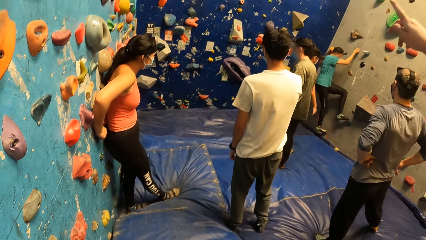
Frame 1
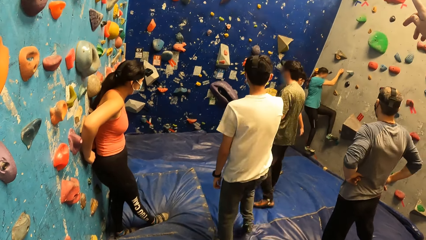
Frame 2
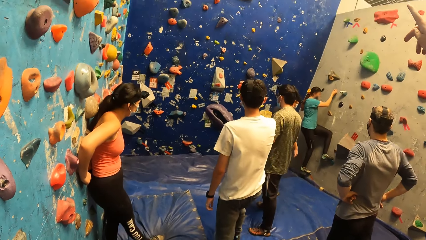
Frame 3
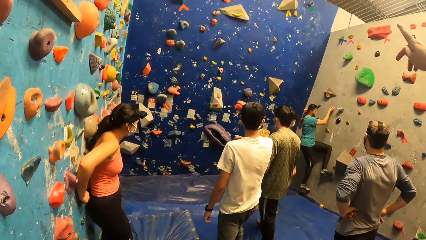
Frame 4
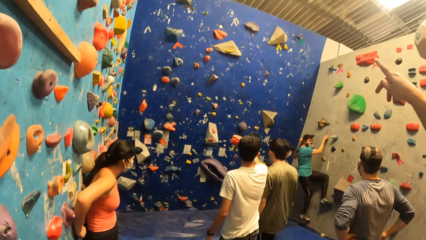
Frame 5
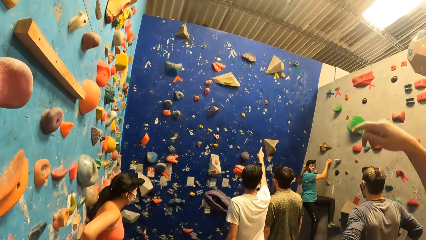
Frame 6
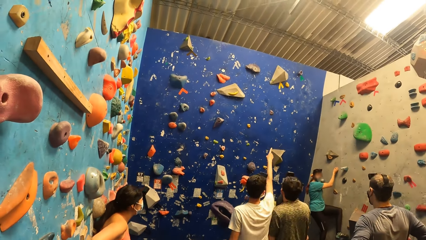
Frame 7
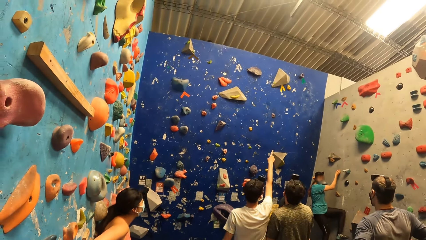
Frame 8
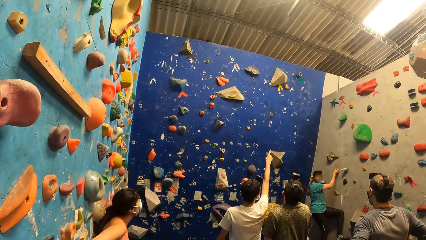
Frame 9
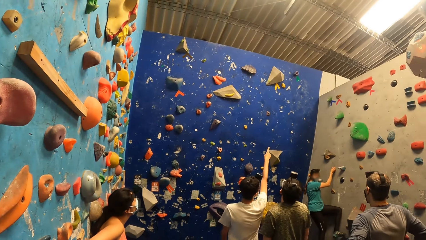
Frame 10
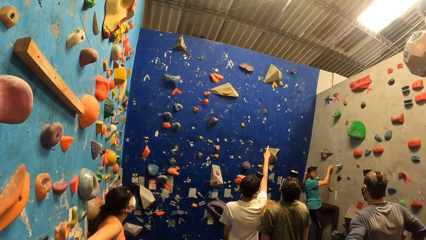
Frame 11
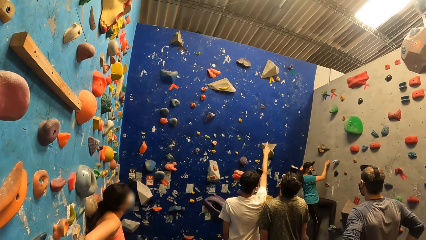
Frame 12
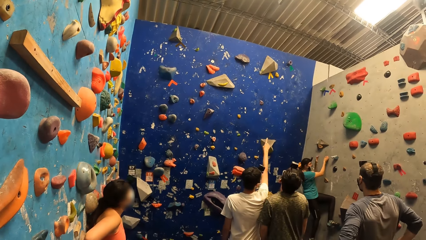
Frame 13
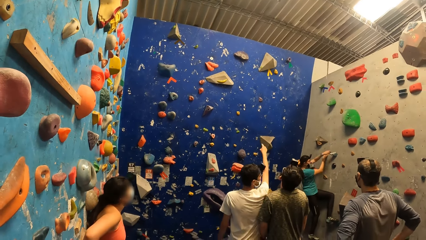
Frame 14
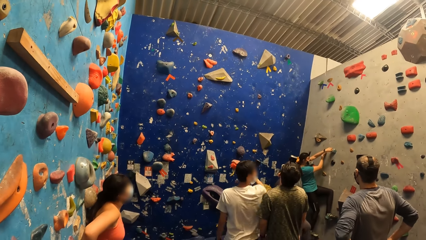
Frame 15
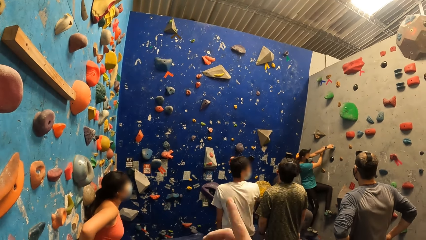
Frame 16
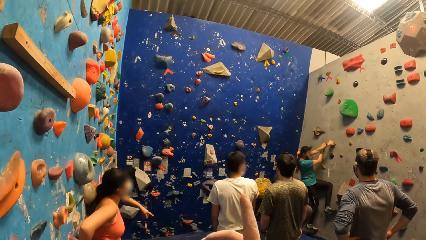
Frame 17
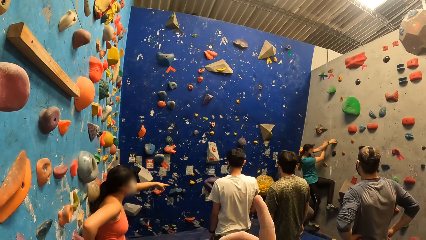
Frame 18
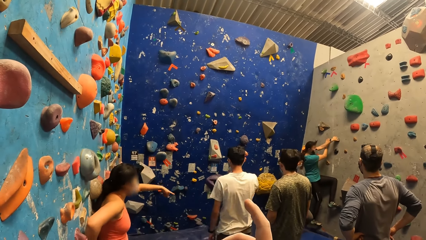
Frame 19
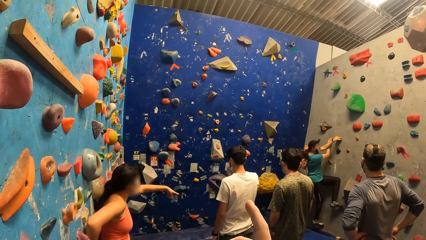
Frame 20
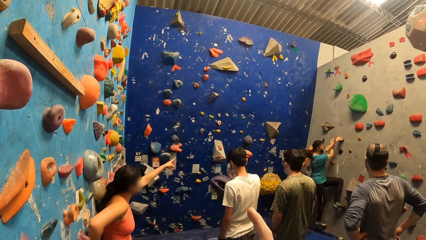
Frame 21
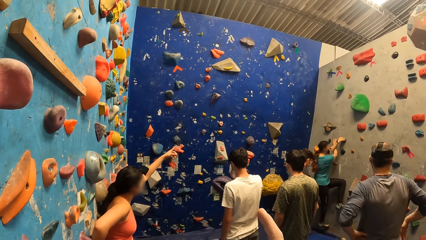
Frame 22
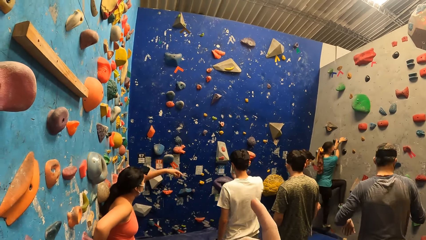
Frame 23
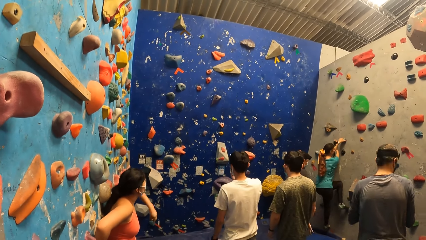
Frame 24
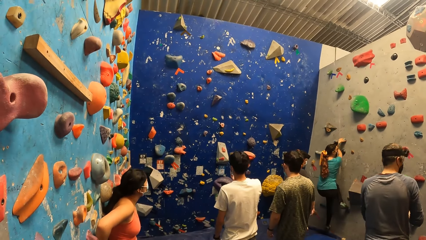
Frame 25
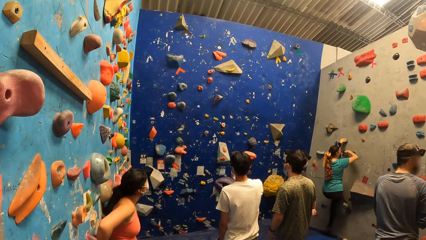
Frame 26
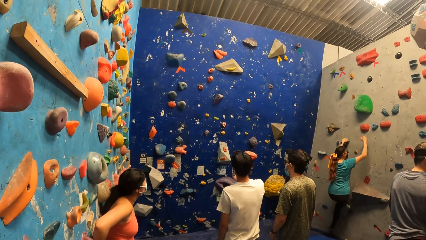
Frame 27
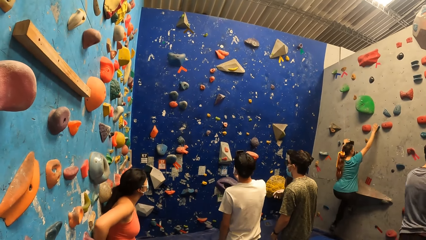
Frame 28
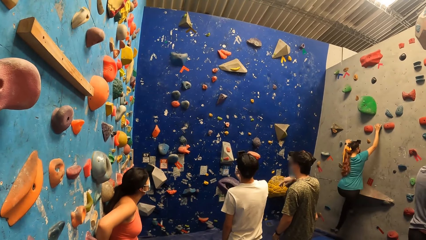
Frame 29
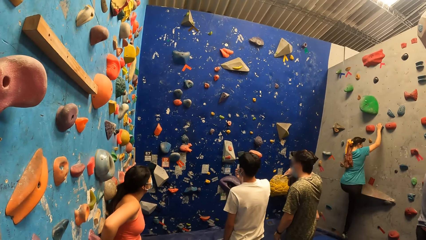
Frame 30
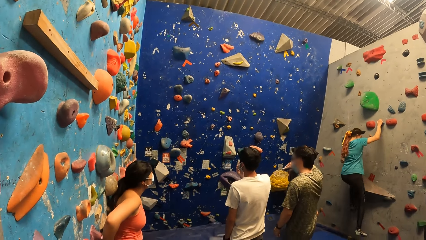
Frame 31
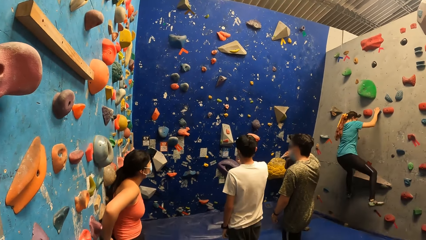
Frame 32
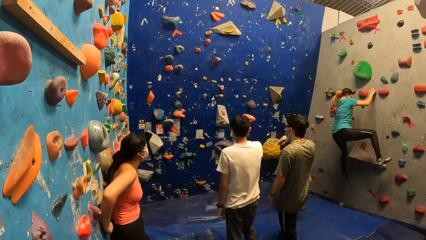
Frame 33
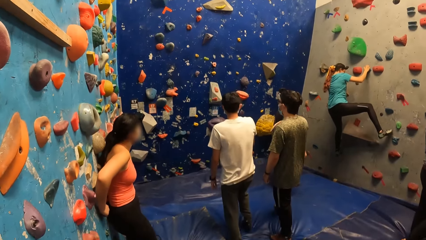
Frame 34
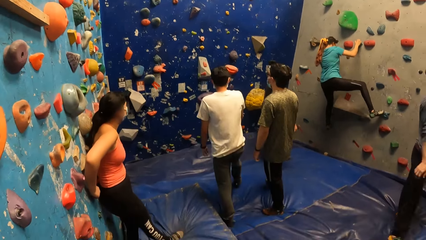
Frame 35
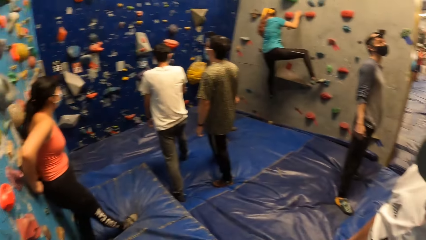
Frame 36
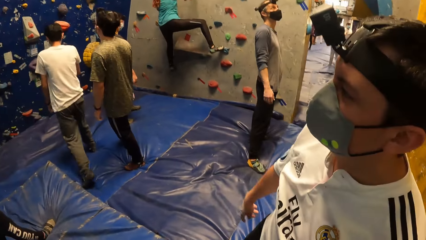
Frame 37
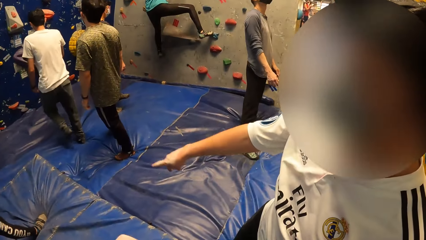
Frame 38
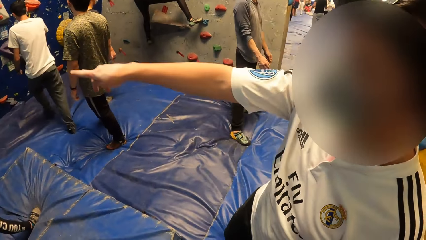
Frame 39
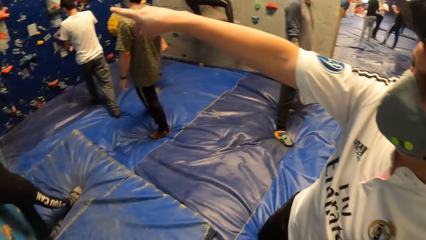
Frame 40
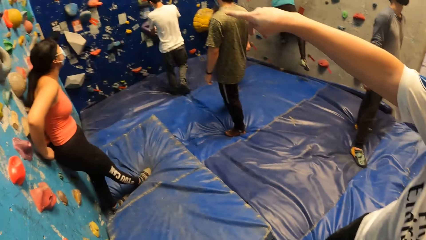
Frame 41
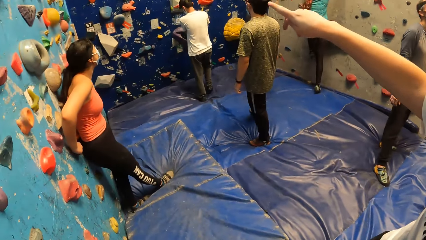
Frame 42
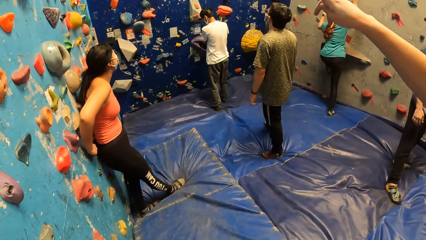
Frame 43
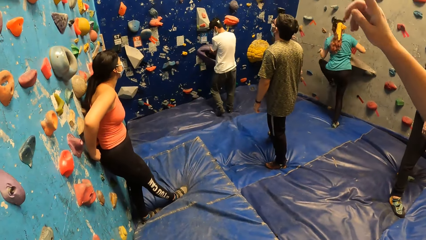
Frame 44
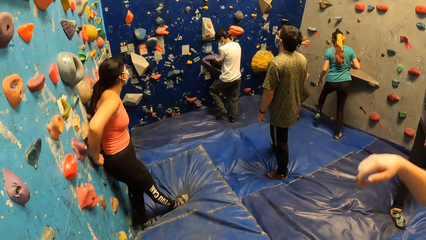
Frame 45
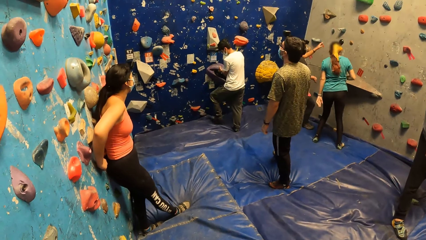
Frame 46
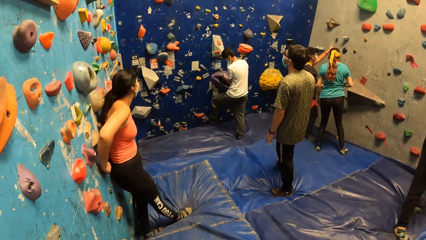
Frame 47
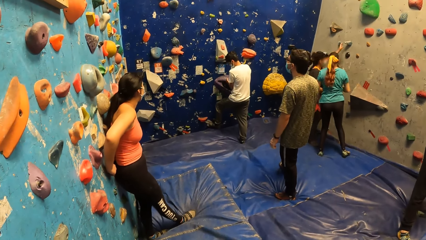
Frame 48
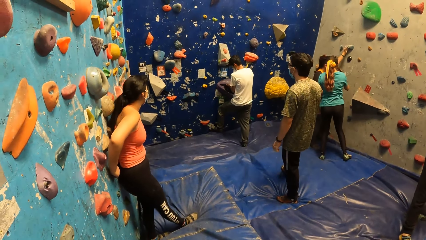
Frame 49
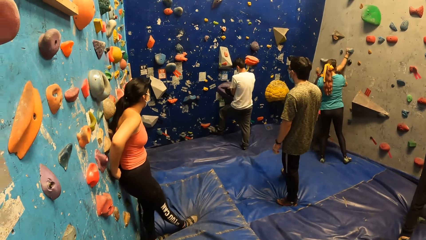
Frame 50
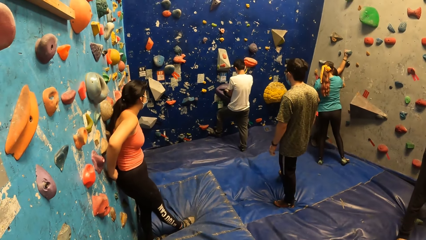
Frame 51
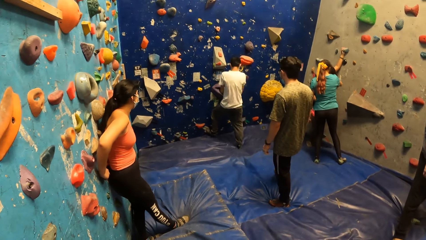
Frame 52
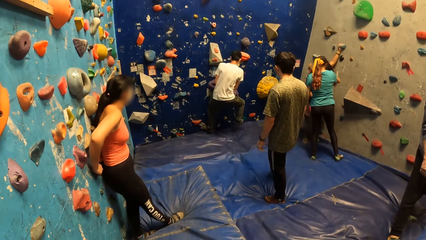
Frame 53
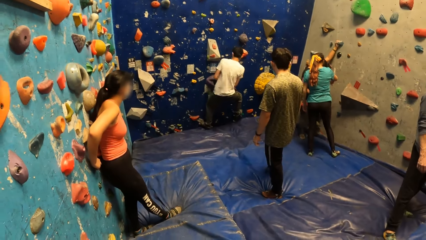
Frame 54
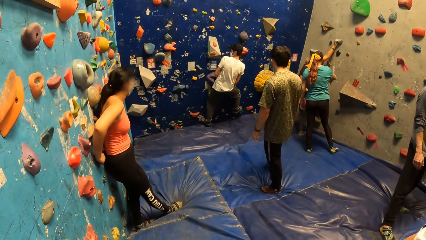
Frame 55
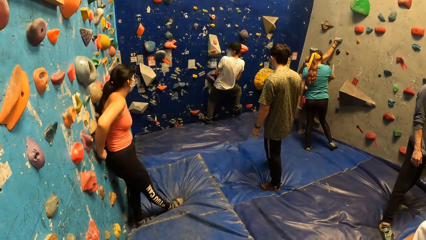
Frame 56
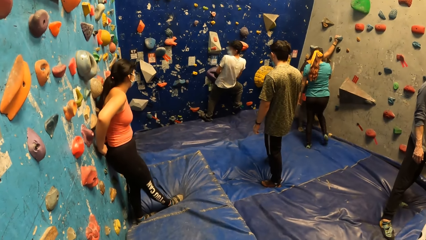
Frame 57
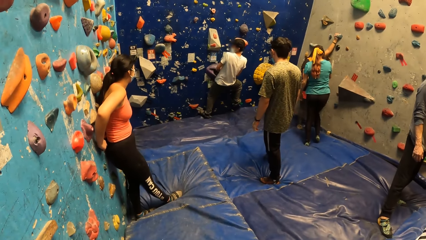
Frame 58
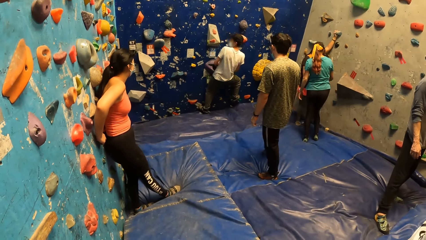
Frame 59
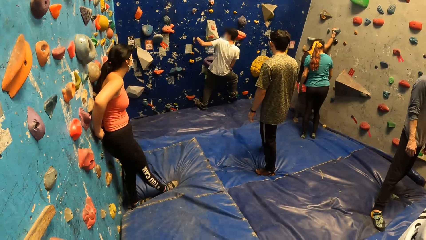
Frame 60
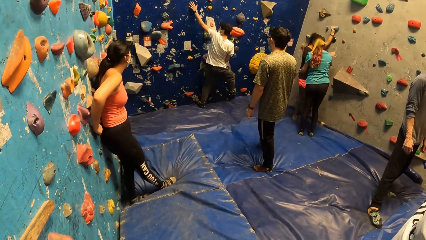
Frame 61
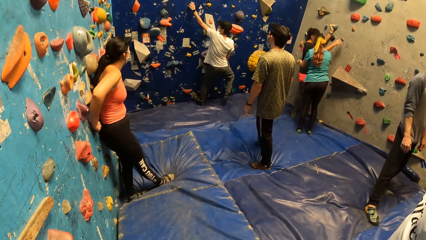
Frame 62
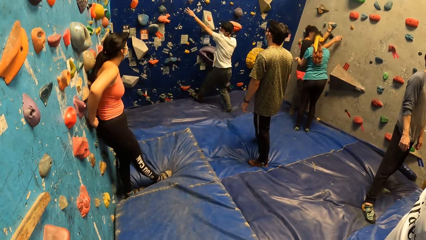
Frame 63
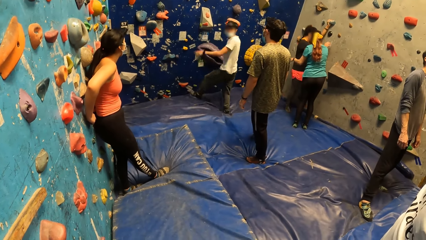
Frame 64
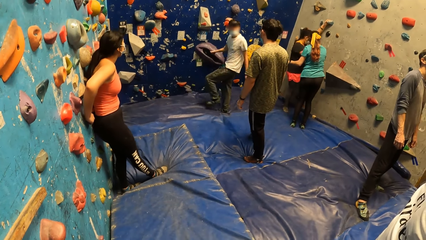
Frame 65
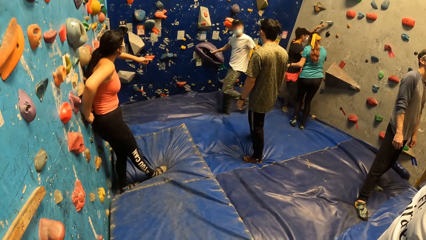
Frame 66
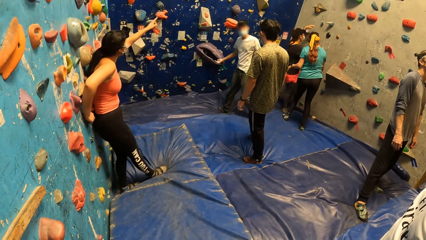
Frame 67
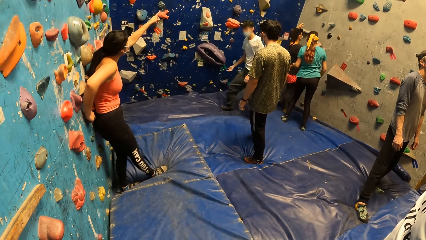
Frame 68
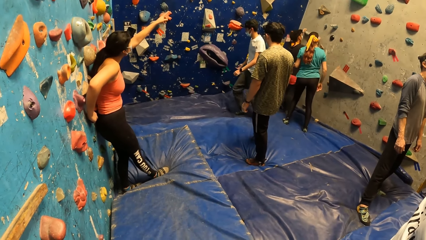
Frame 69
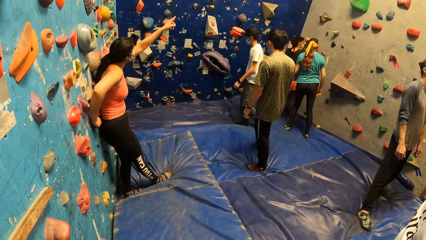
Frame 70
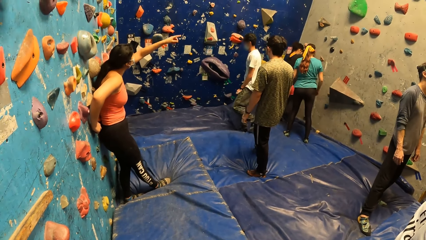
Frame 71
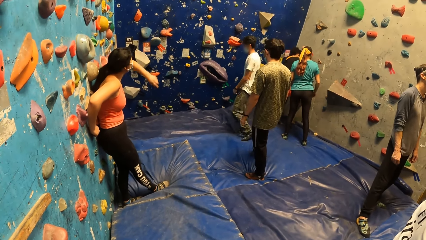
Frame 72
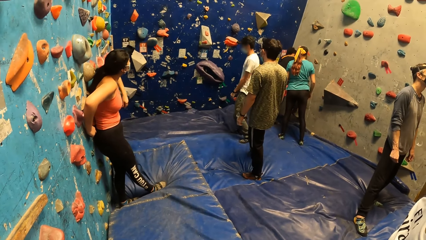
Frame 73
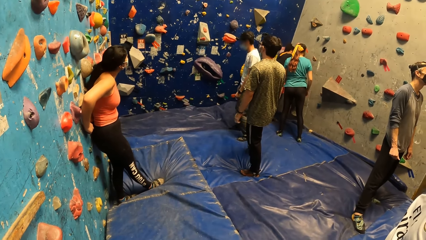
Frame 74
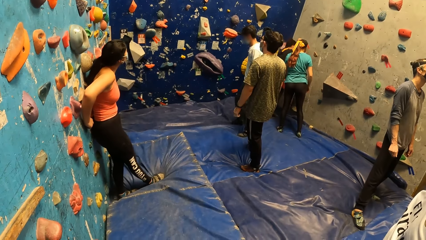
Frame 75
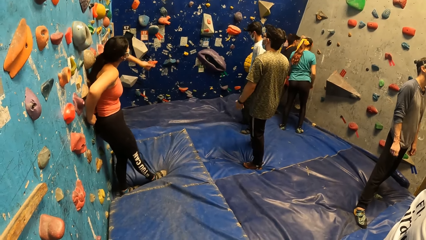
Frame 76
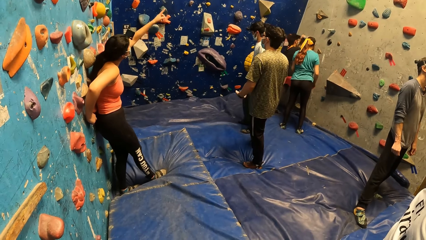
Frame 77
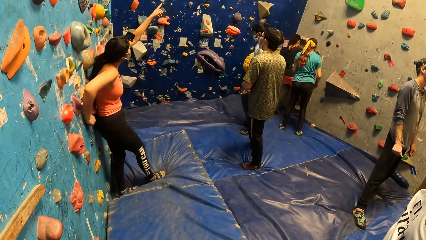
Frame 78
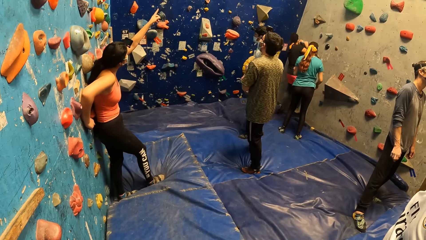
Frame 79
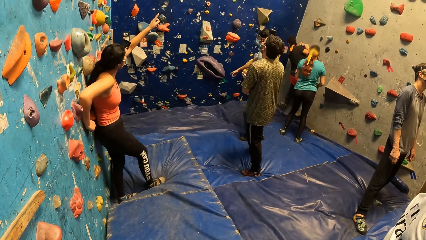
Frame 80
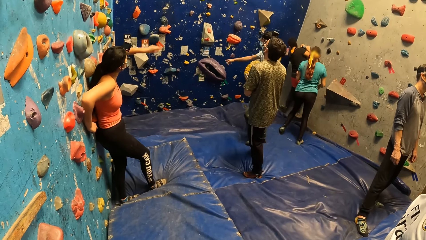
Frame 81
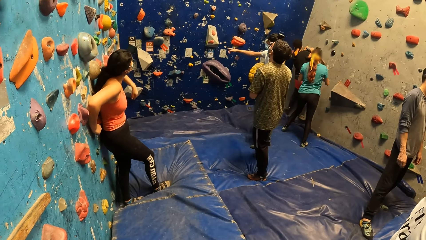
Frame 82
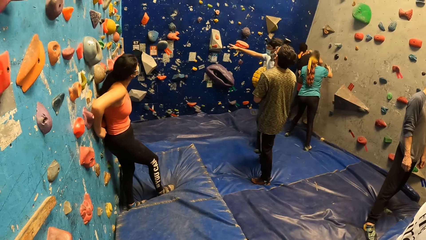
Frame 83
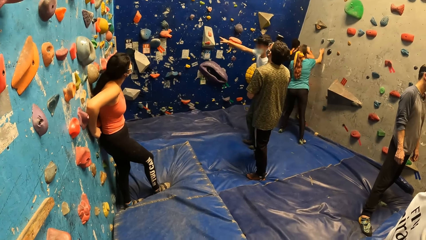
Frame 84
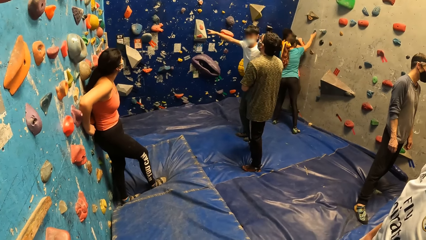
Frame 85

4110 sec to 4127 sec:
The camera wearer dialogued with a person. The man boulders the wall. The woman boulders the wall. The camera wearer looks around the indoor rock climbing. Another woman interacts with the man.
